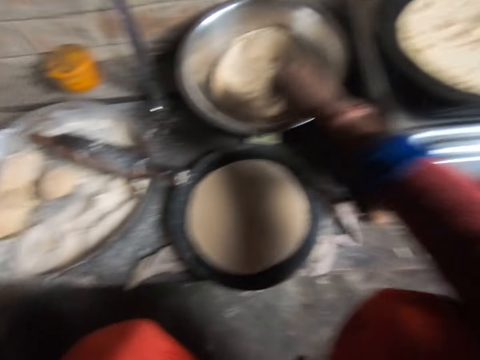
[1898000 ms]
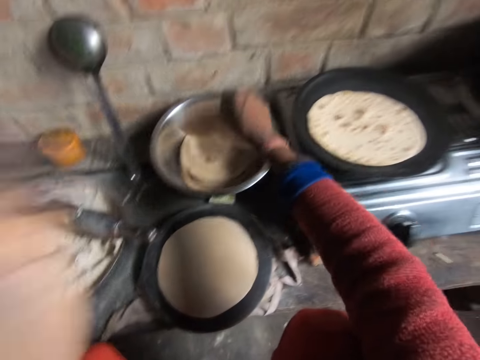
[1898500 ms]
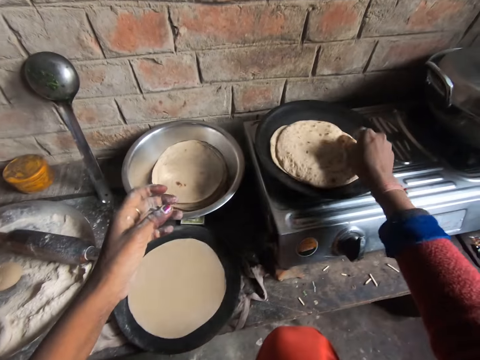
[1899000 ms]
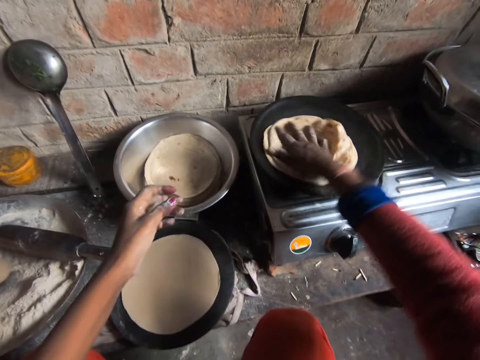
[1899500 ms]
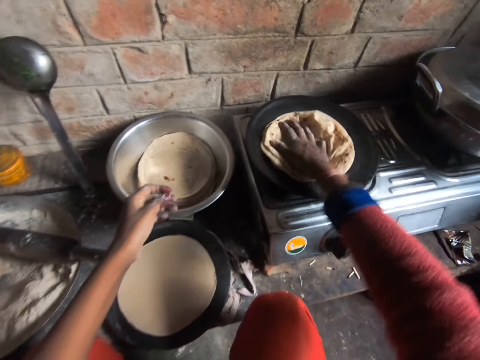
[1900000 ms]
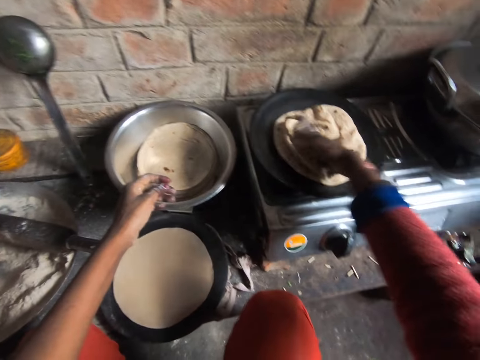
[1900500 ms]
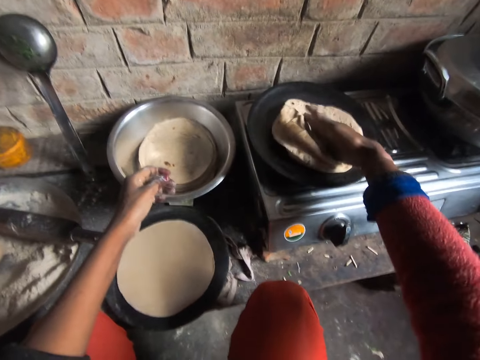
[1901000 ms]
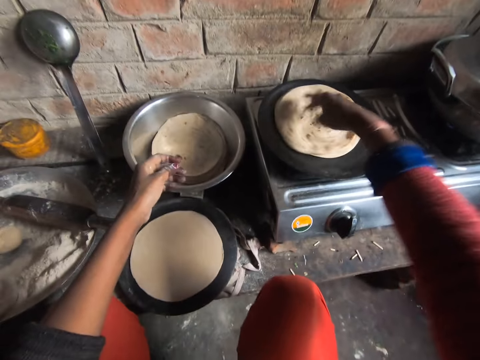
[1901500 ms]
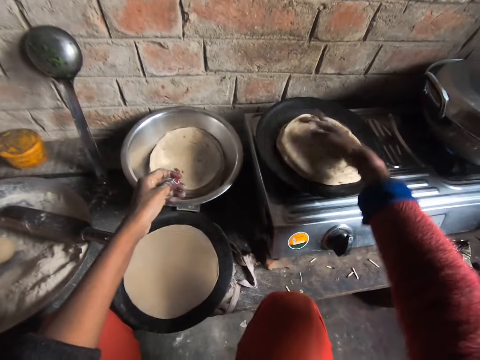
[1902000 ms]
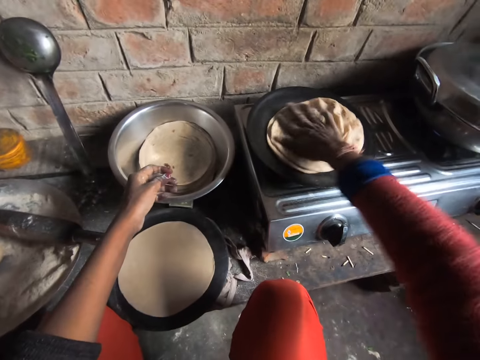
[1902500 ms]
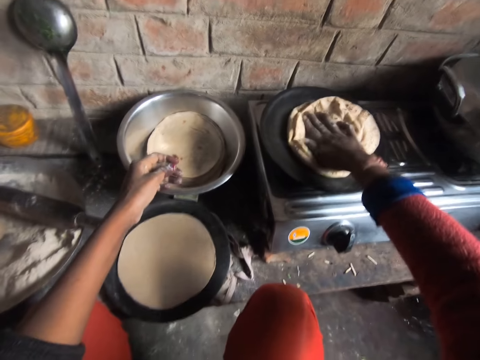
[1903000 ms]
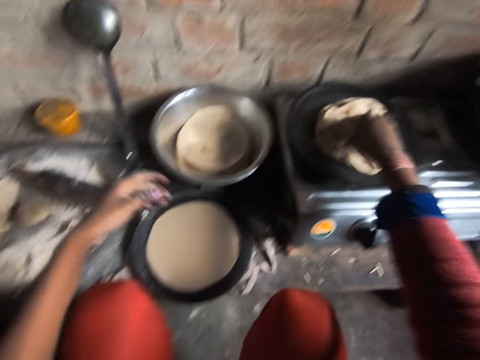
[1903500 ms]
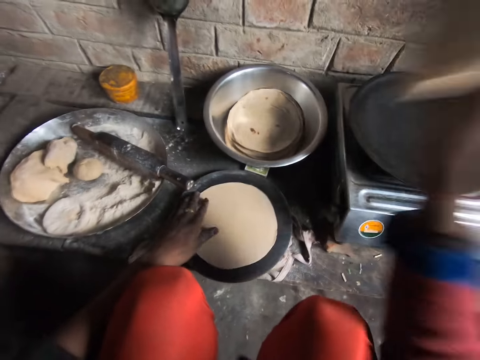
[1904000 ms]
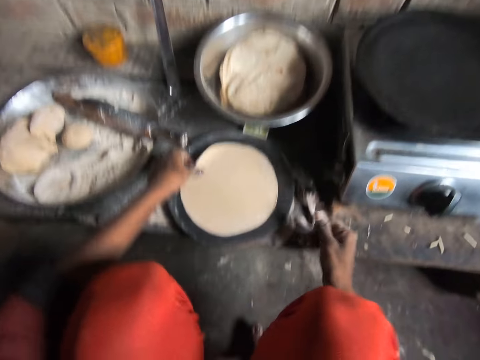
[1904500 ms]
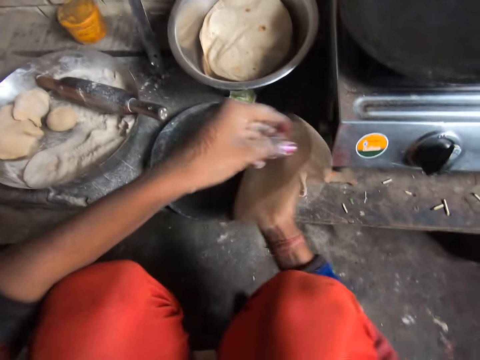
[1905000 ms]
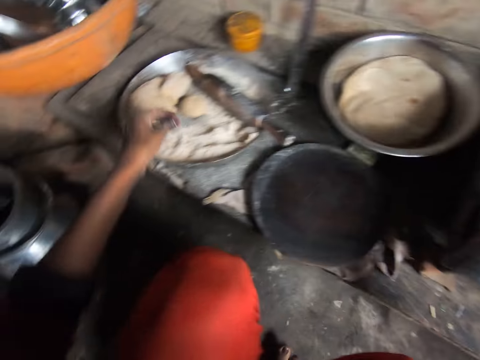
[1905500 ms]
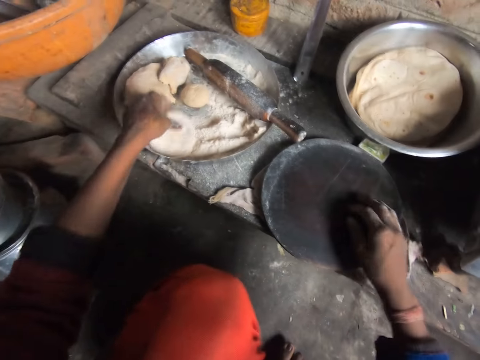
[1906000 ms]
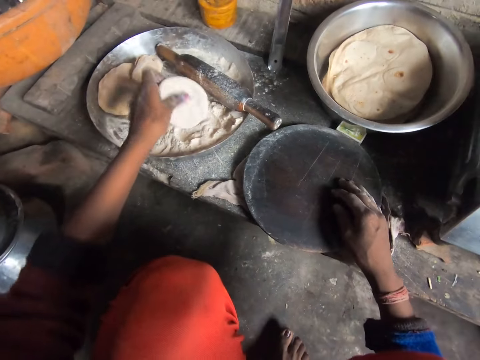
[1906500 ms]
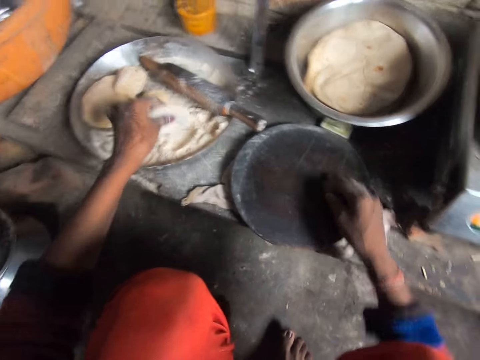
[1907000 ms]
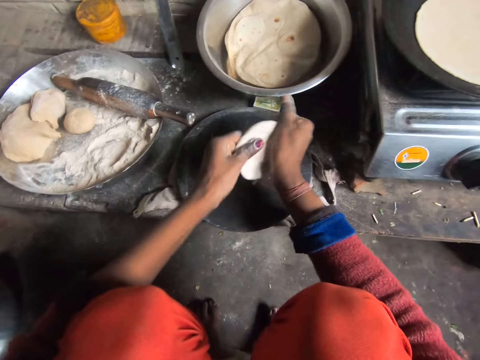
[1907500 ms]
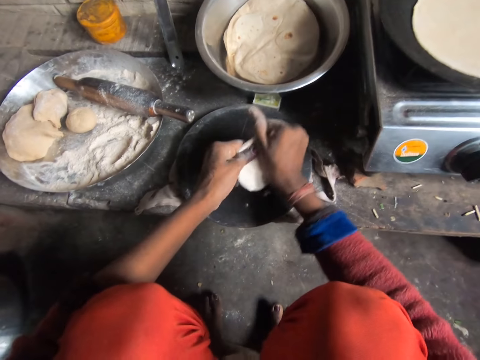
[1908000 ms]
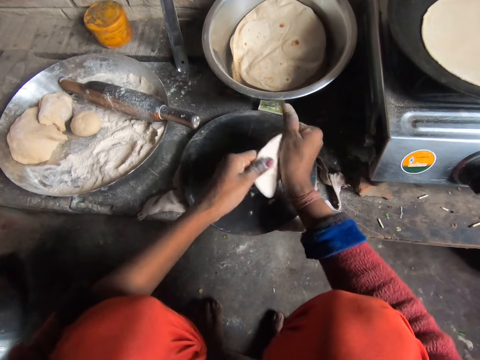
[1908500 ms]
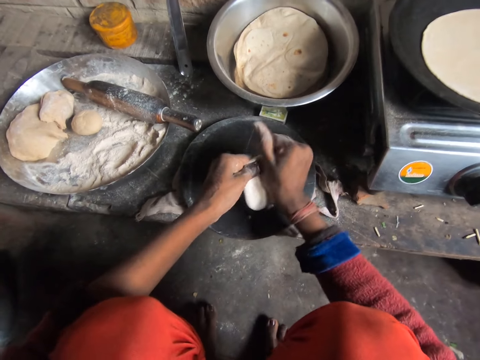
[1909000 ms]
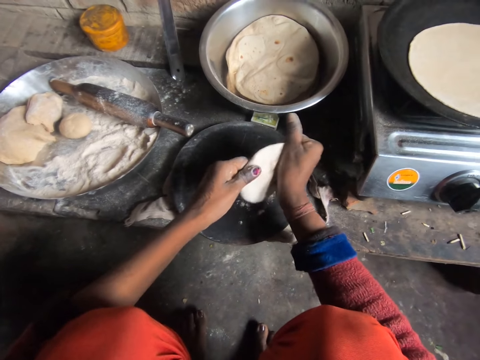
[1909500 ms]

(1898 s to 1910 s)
The camera wearer picks another flat bread from the cooking pot. She places the flat bread on top of the flat bread on the flat pan. She spins the flat breads. She removes the flat breads on the flat pan. She places the flat breads on the pot. She picks the rolled dough or pancake crust from the rolling board. She puts it on the other hand. She adds flour to the pancake crust in her left hand. She holds the dough. She rubs the dough on the flour. She flattens the pancake crust with her hands. She shapes the dough.

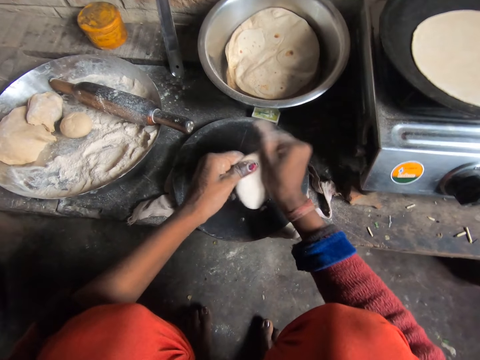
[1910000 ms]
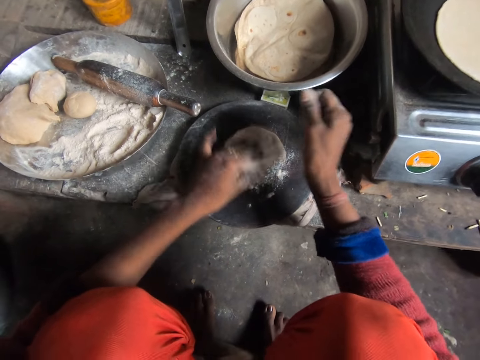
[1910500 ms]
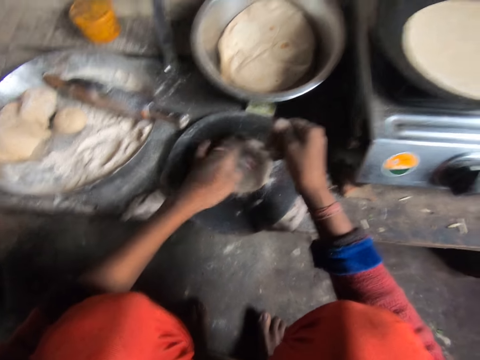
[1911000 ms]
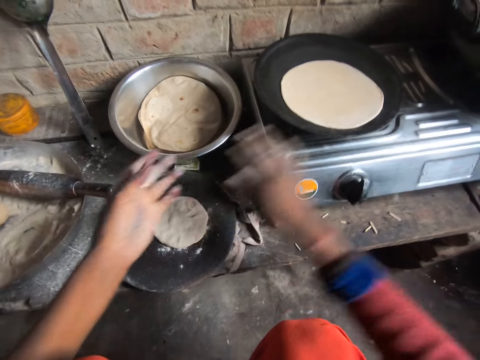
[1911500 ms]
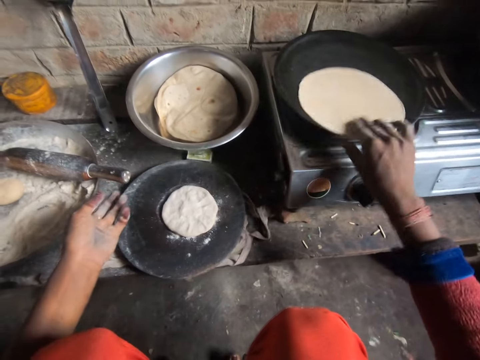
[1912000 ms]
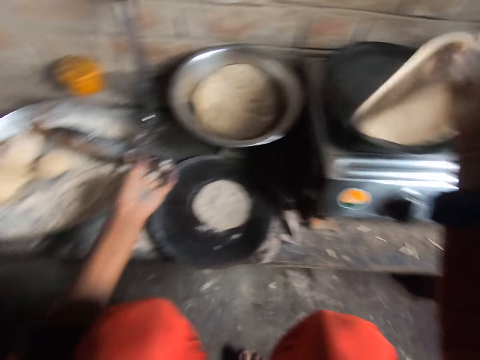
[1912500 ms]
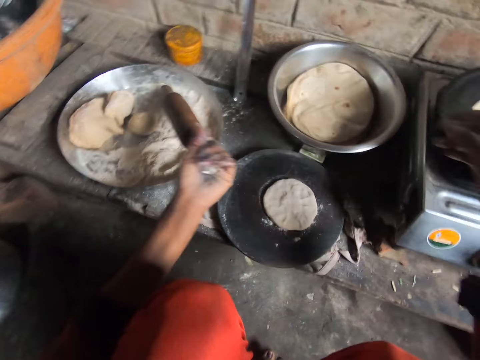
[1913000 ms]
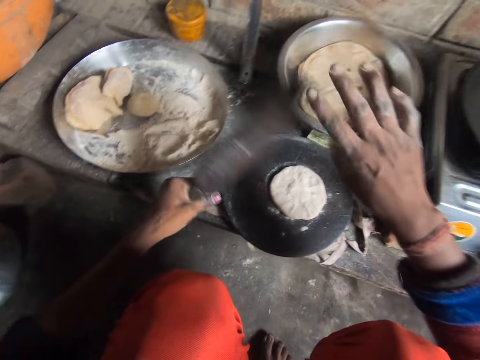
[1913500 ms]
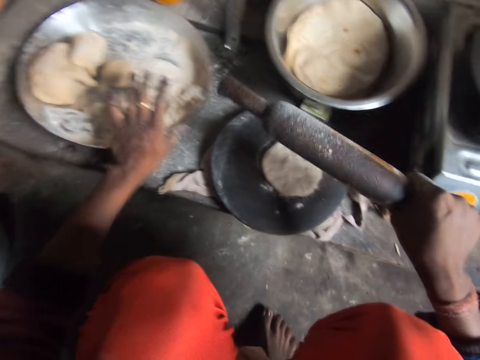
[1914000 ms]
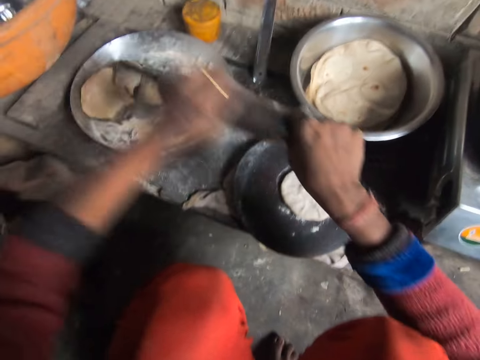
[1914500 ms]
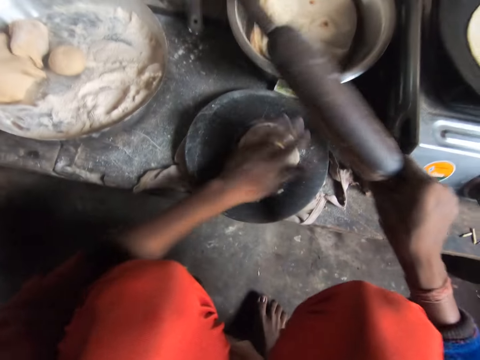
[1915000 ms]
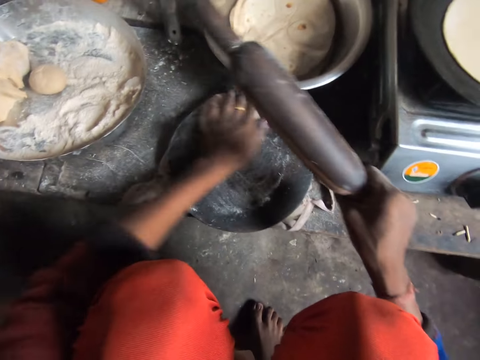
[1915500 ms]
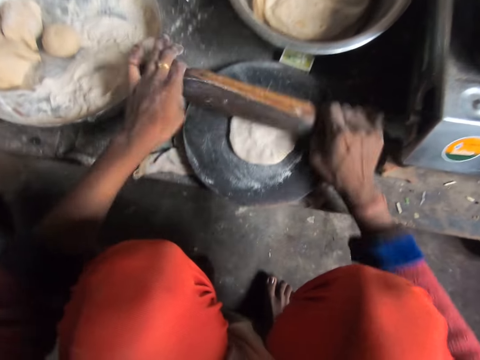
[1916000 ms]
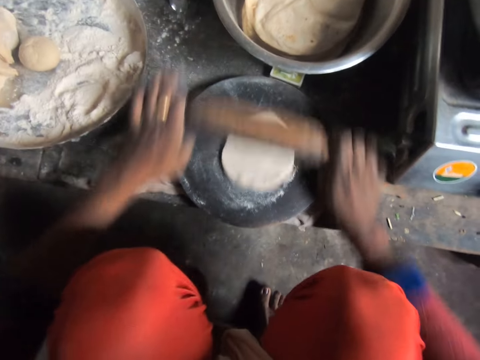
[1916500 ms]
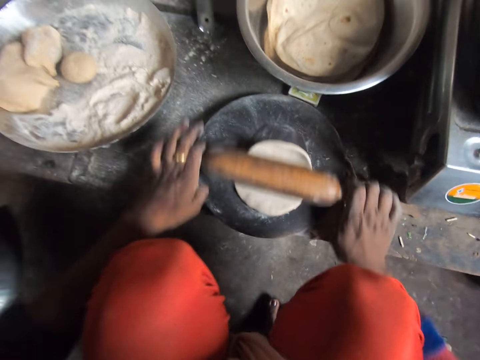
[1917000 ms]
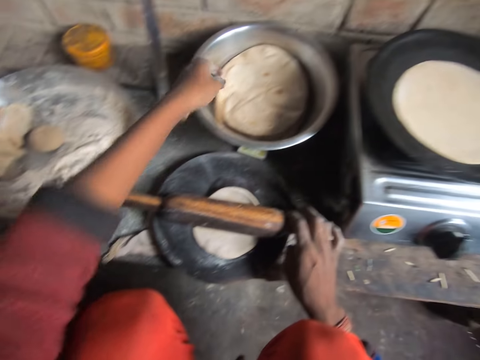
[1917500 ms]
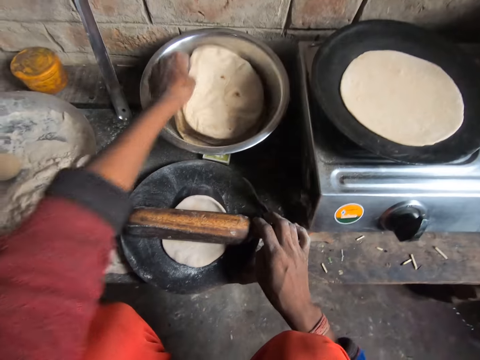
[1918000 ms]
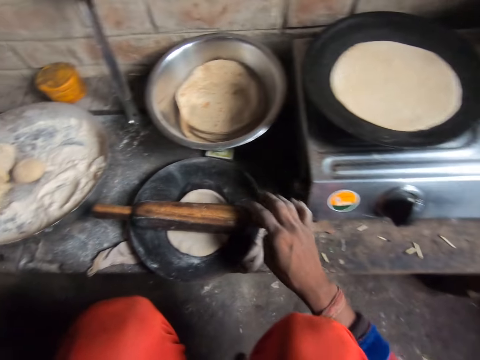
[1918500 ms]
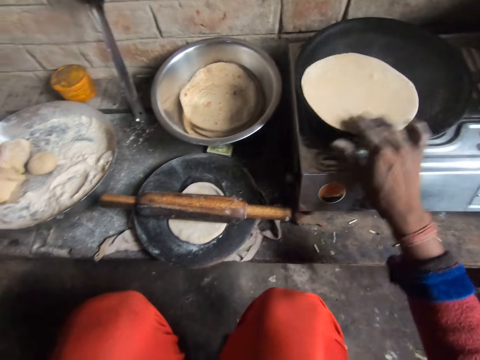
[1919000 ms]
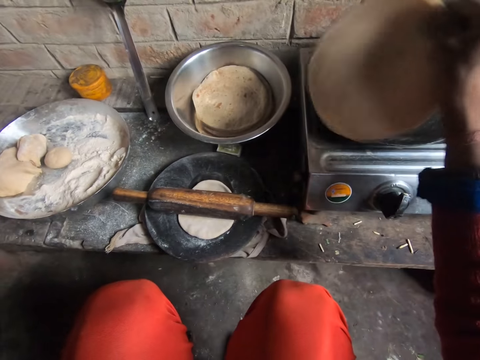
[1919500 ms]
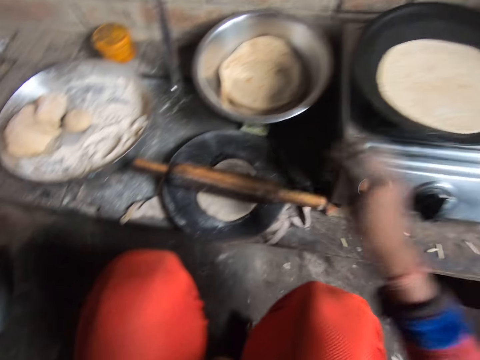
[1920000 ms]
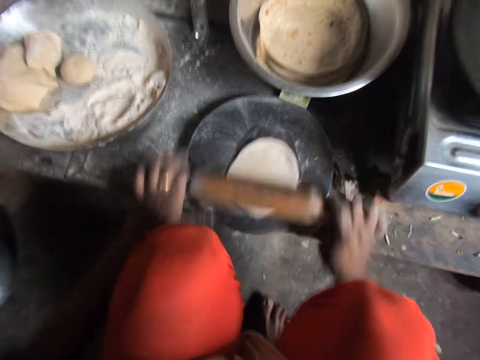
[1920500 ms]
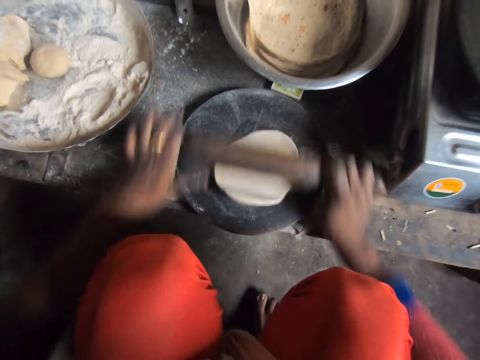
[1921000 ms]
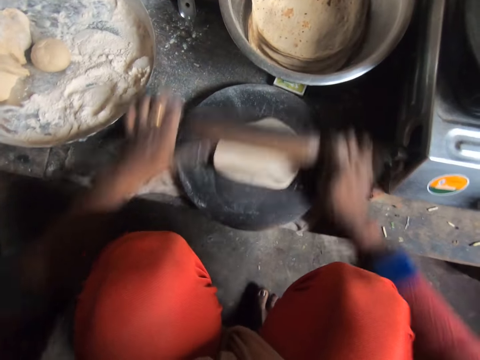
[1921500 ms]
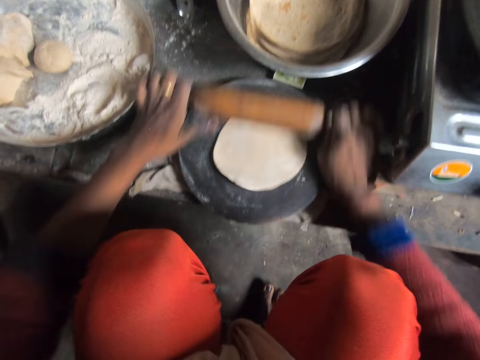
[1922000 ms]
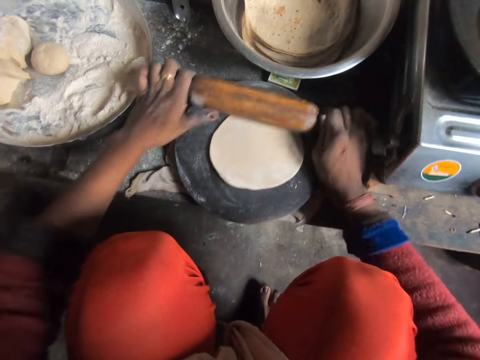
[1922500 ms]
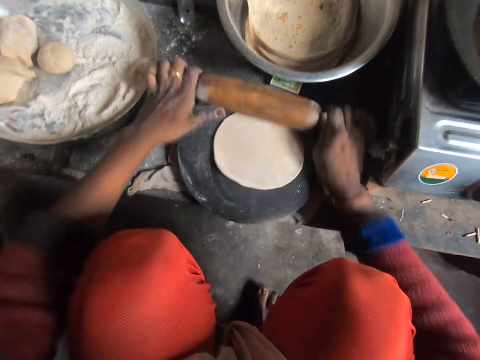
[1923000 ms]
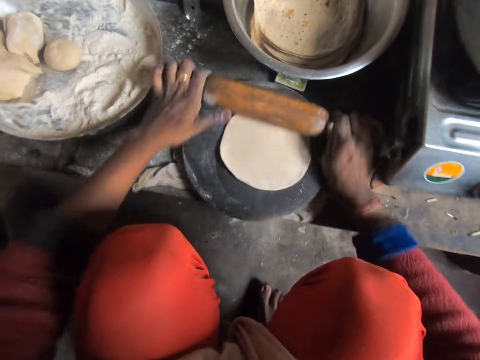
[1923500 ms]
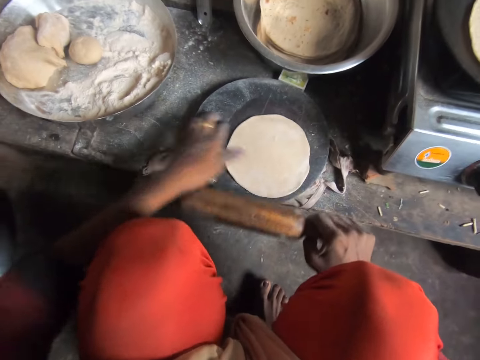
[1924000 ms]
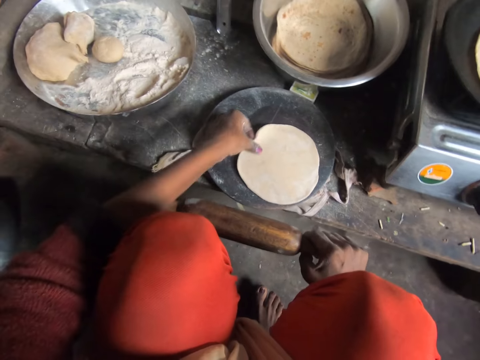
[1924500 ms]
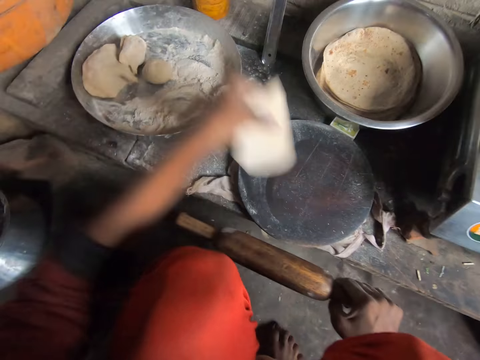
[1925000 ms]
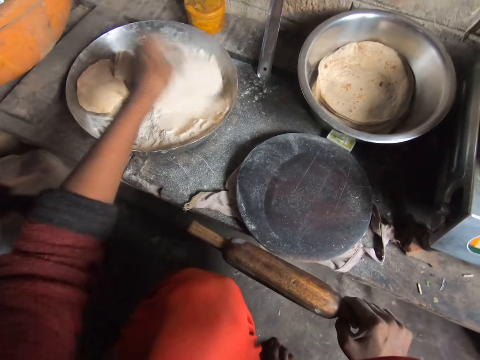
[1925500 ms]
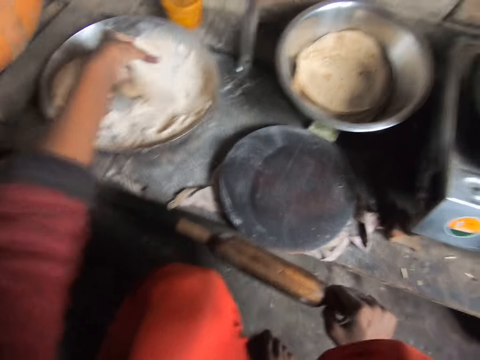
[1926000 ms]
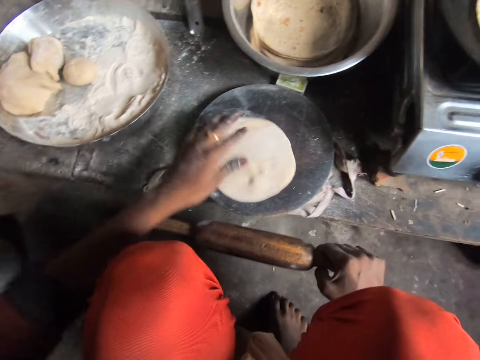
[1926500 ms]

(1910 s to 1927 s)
The camera wearer drops the pancake crust or dough on the wooden board or rolling board. They rub their hands. They turn the pancake or tortilla on the frying pan or flat pan. They hold the tortilla. They pick up a rolling pin from the cabinet. They hold the rolling pin. They roll out the pancake crust with the rolling pin. They hold the rolling pin with the other hand. They wipe the flour on the rolling pin. They roll the pancake crust with their left hand. They whirl the dough on the rolling board. They roll out the pancake crust on the wooden board with the rolling pin. They move a pancake from the bowl. They pick the tortilla and give the tortilla to a man. They turn the pancake on the frying pan to the other side. They hold the tortilla. They put down the tortilla. They roll out the pancake crust on the wooden board with the rolling pin. They hold the dough. They pick up the pancake crust with their left hand. They add flour to the pancake crust. They rub the dough on the flour. They drop the pancake crust on the wooden board.
